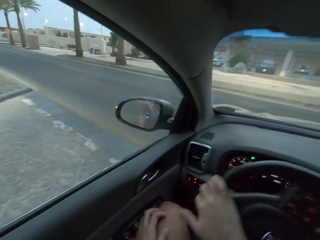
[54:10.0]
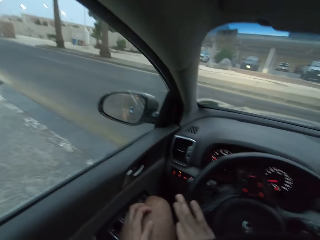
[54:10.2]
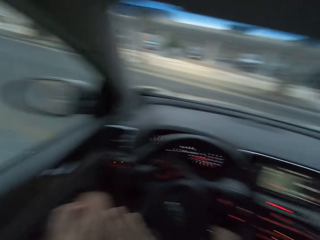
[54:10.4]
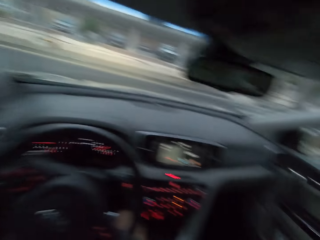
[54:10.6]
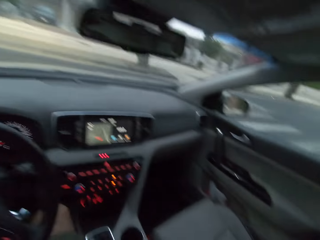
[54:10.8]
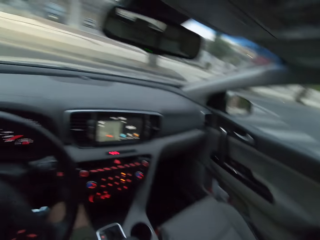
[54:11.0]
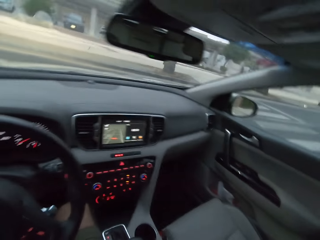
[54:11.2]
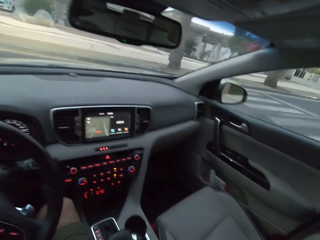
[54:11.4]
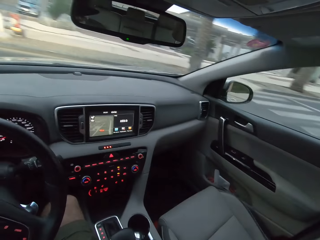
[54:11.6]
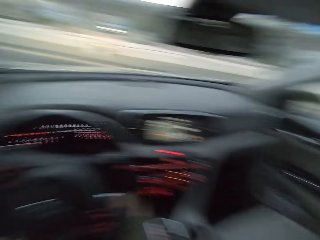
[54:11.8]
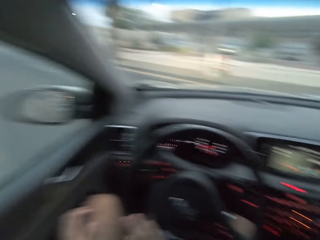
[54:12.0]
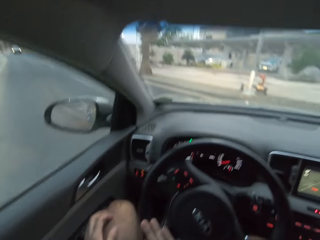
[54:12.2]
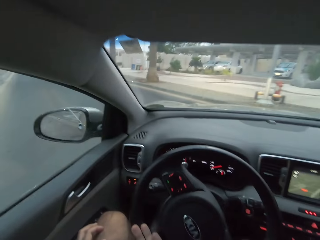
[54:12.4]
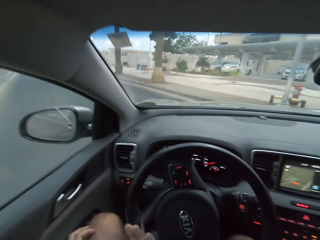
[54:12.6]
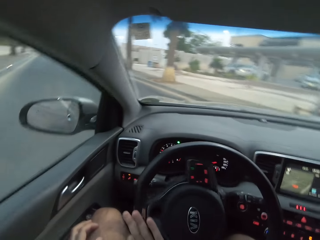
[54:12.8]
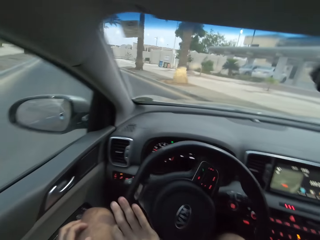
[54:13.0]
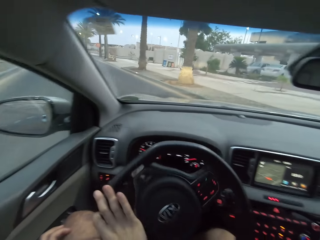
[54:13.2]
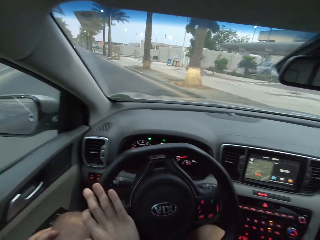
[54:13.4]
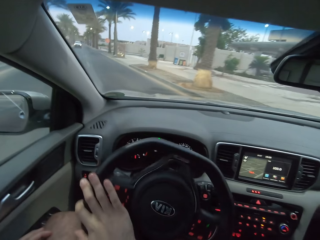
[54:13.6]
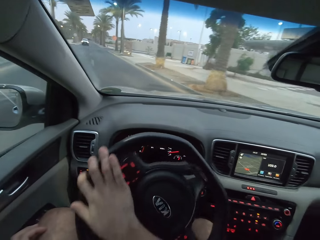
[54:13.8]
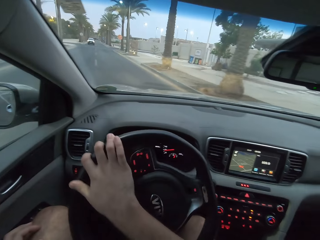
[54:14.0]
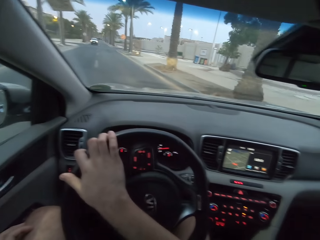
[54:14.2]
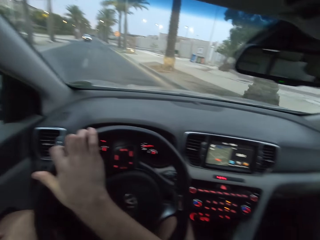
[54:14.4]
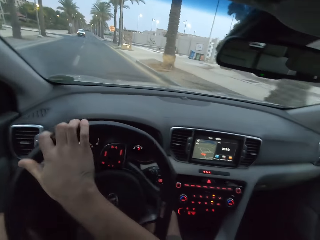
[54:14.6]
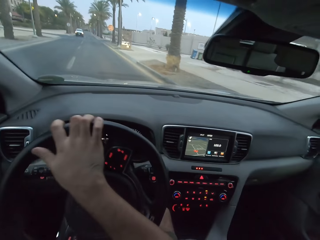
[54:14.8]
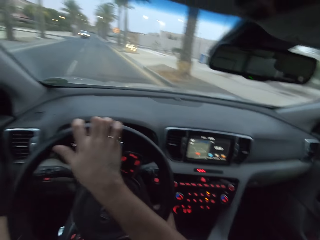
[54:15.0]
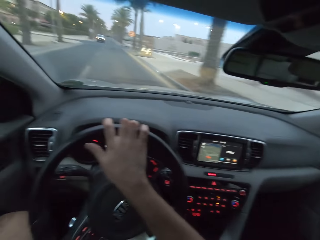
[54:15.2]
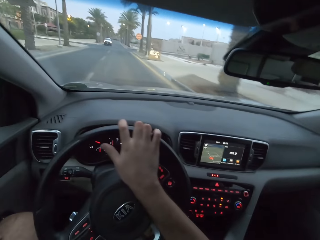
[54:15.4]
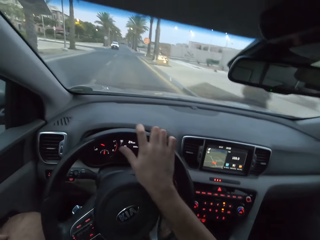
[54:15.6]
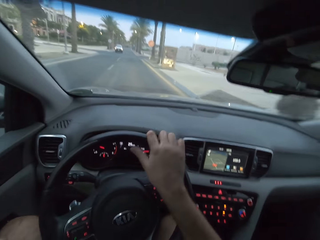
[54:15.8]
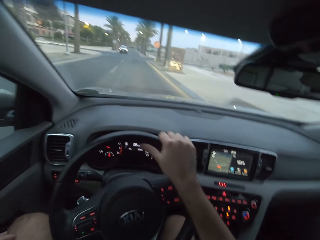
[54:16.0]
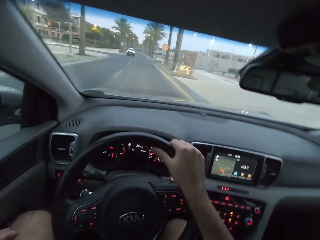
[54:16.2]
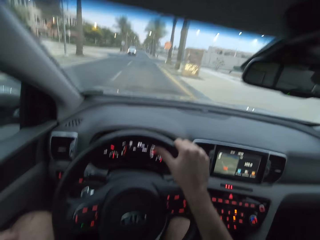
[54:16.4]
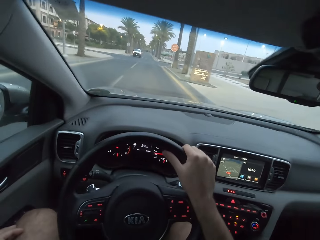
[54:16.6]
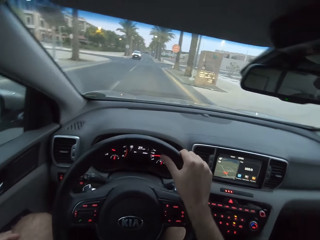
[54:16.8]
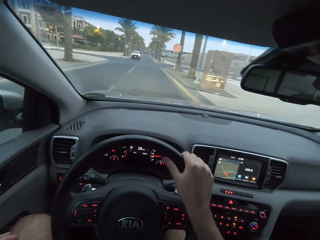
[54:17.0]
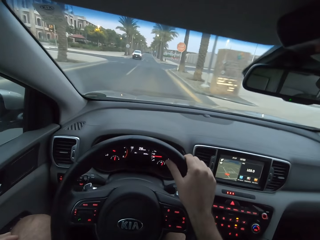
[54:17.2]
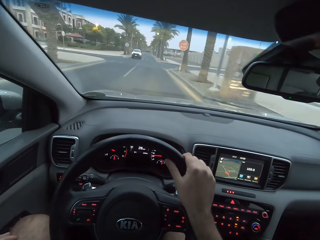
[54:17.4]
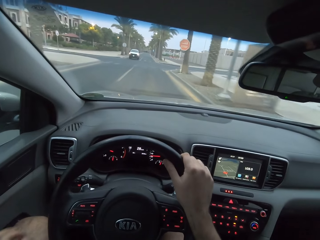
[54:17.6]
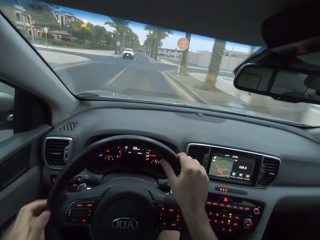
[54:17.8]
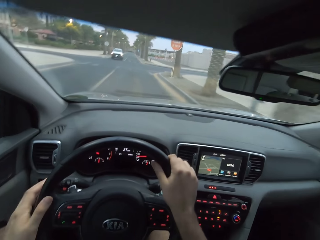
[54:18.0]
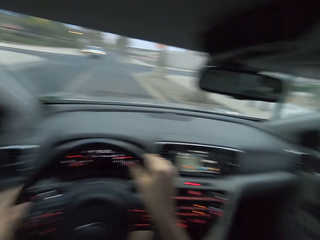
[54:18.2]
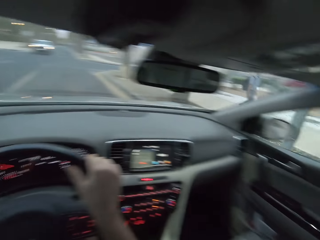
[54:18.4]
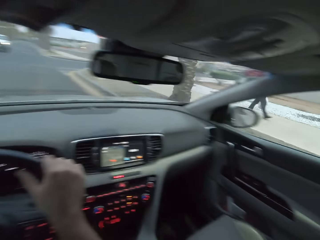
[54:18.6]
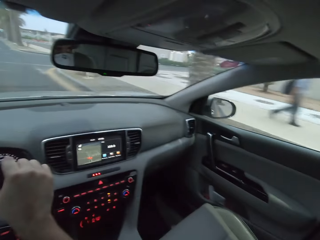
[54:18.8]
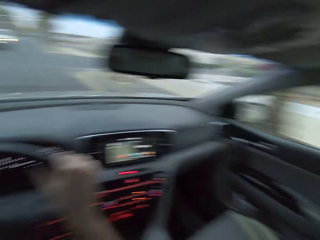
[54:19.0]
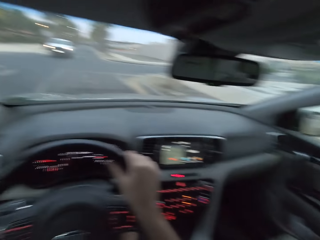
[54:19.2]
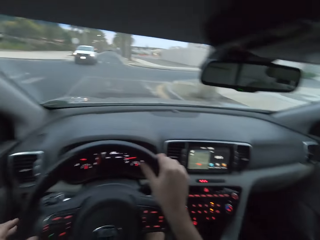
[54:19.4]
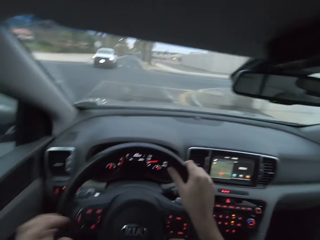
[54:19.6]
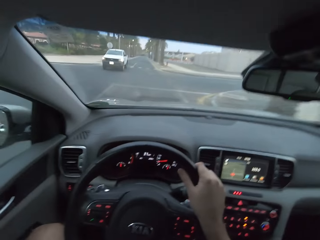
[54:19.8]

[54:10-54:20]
The camera wearer turns left. They drive.

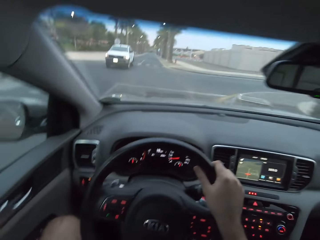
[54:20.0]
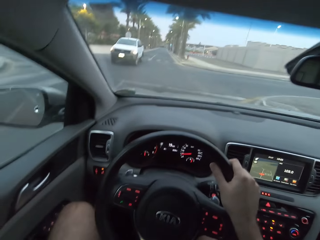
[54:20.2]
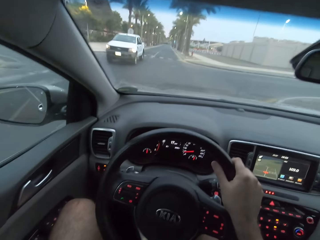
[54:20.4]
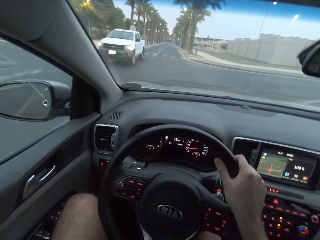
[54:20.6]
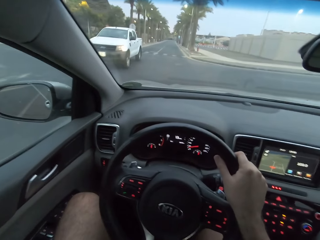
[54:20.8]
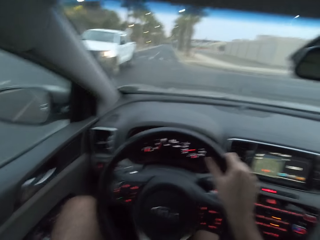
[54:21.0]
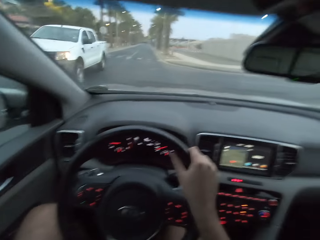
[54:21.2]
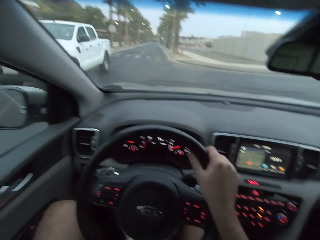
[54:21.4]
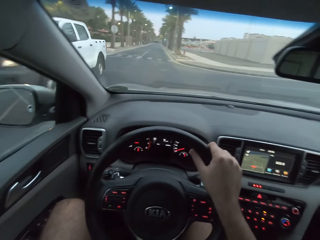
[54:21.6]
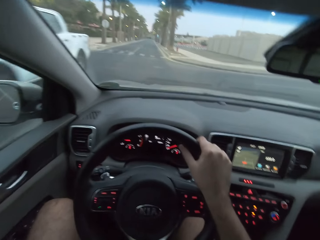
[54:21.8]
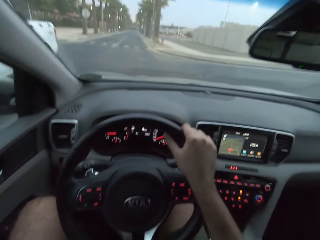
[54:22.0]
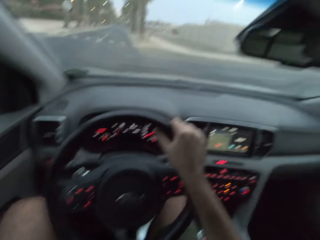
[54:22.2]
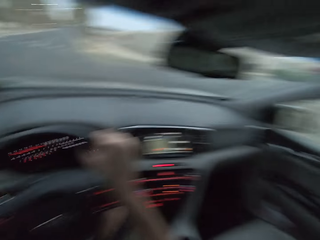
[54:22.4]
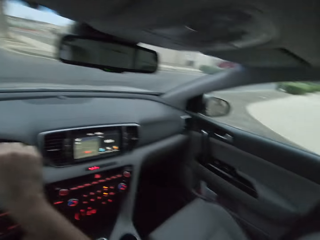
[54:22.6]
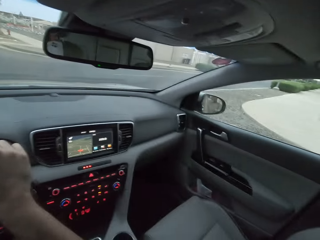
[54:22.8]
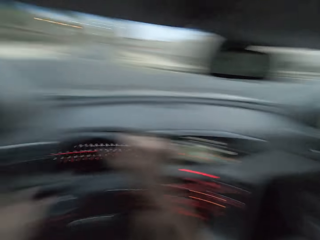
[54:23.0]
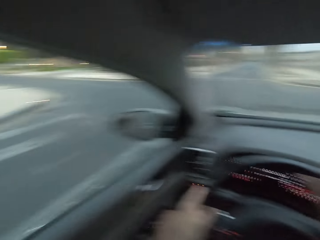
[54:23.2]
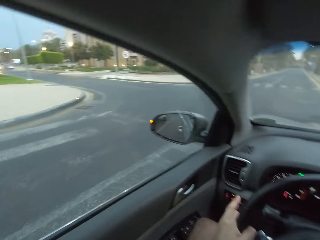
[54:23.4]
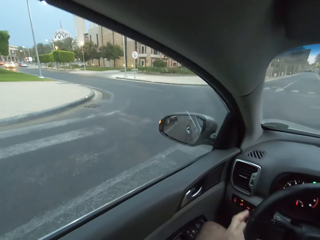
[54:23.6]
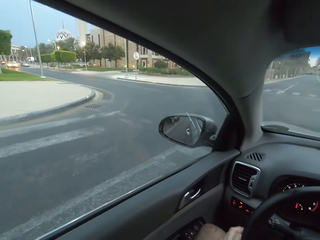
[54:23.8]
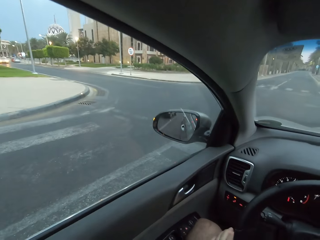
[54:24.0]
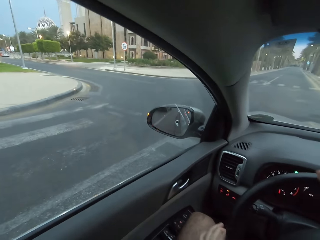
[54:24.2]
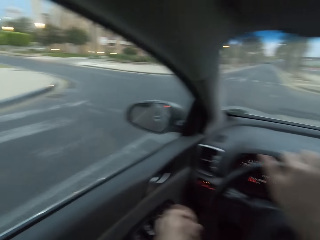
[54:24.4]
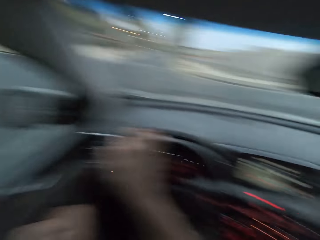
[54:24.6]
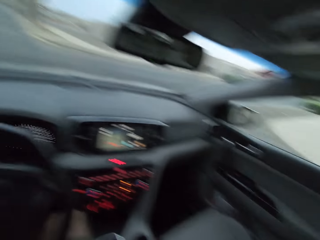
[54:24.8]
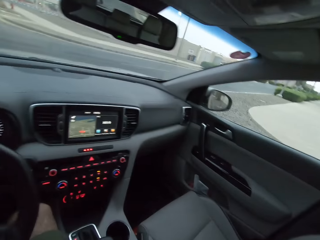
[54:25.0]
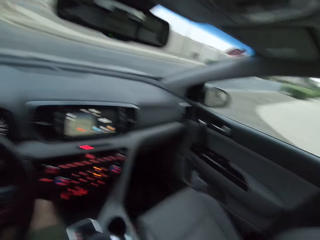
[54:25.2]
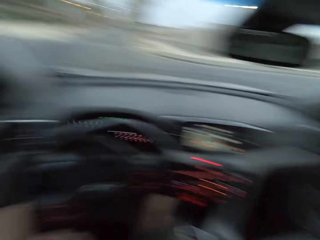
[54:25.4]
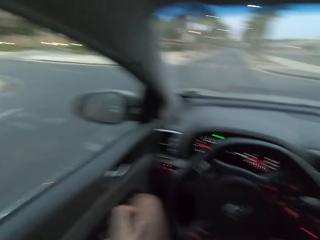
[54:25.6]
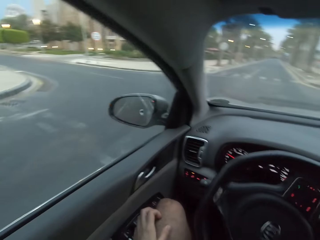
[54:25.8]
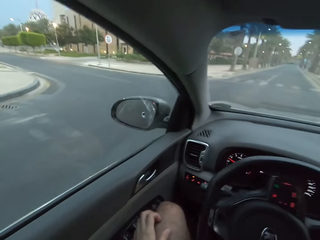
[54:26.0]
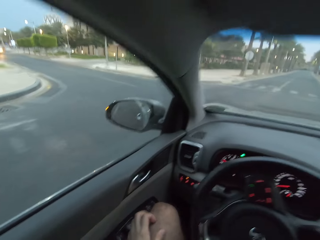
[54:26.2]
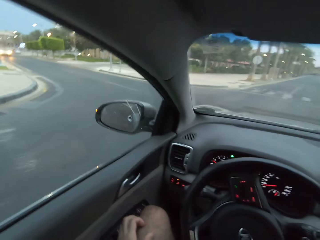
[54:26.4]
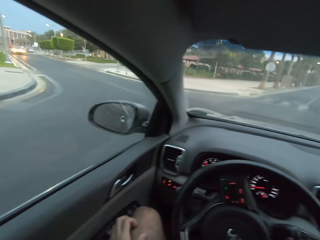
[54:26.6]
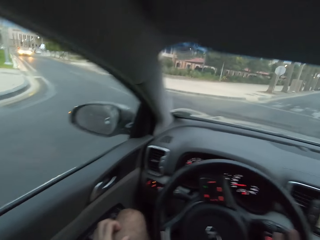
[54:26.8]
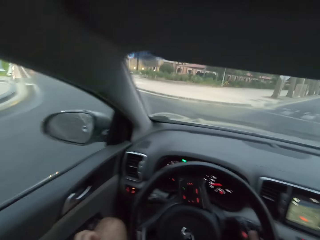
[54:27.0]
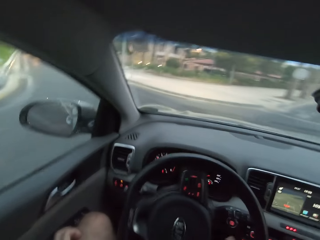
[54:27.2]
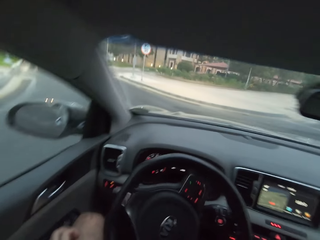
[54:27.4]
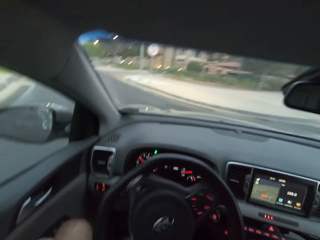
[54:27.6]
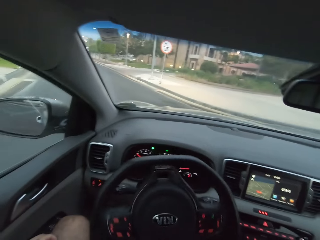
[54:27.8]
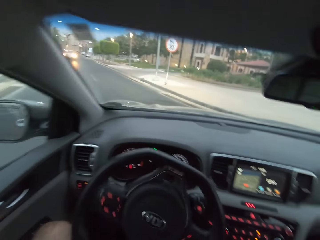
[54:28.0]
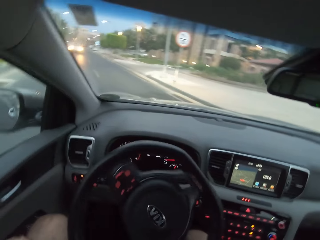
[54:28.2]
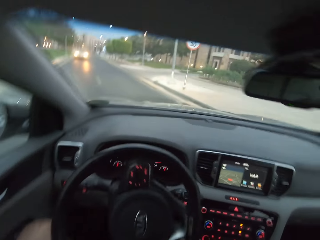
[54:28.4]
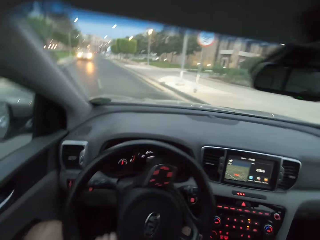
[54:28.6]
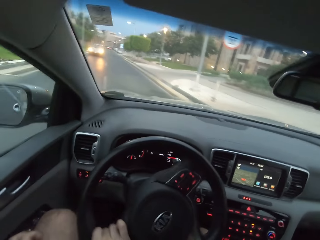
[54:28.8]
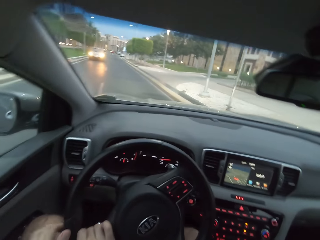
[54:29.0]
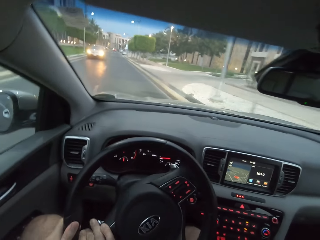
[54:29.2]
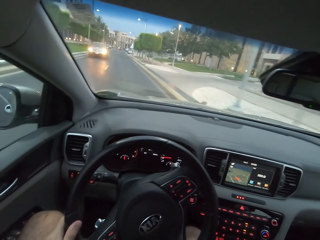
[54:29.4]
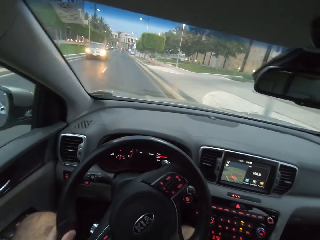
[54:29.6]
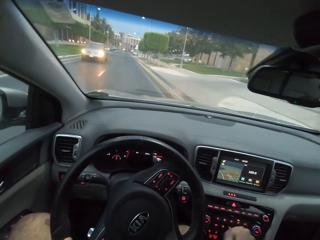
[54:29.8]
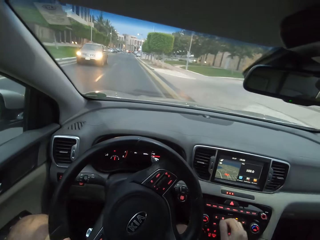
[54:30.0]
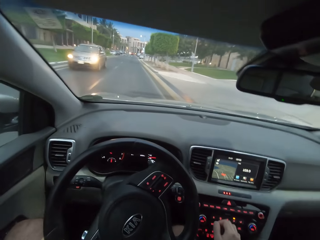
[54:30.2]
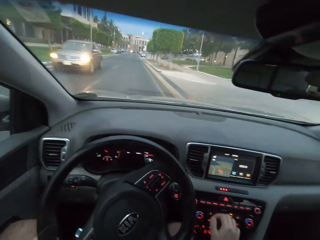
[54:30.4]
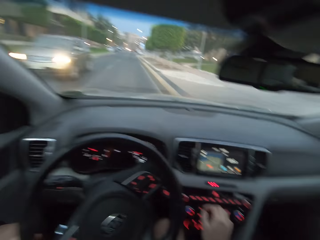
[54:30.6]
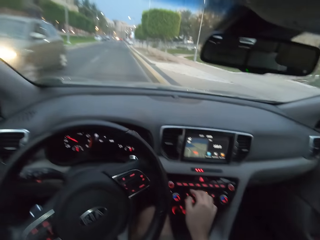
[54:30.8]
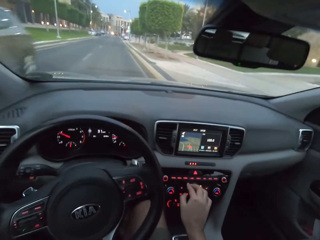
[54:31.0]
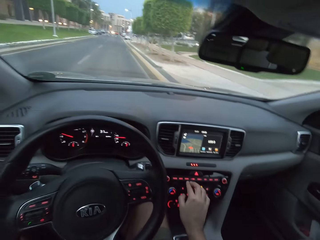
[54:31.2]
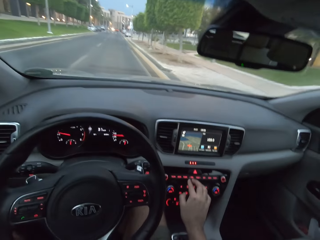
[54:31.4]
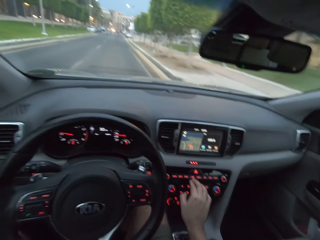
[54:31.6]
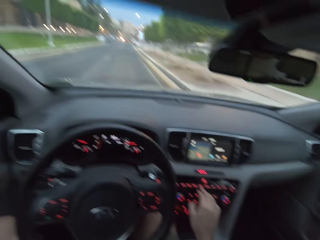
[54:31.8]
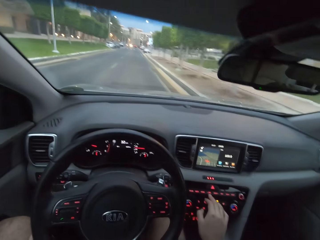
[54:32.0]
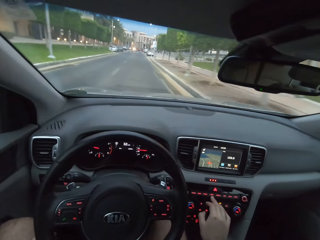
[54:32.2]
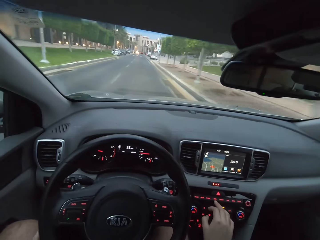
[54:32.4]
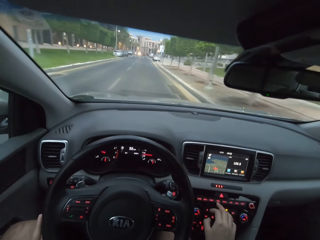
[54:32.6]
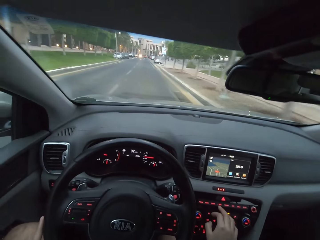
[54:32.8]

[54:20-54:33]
The camera wearer stops at a junction. They look around. They drive a car on the road. They turn left at the junction. They drive.
